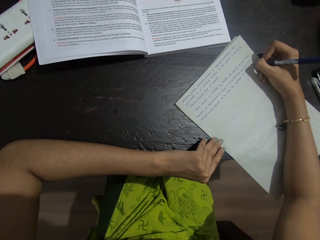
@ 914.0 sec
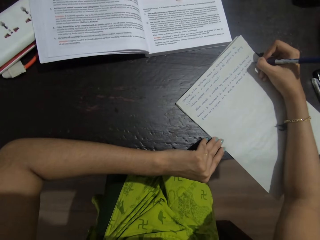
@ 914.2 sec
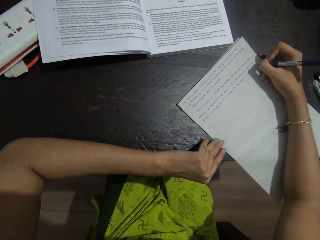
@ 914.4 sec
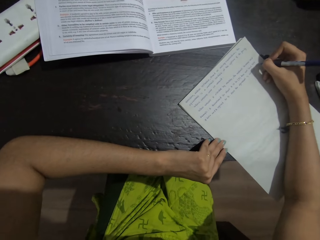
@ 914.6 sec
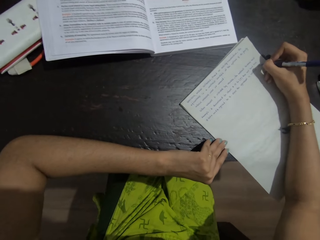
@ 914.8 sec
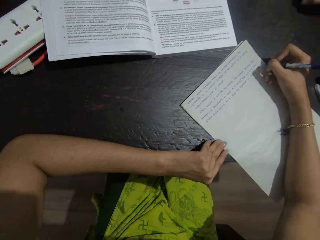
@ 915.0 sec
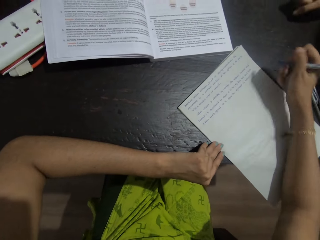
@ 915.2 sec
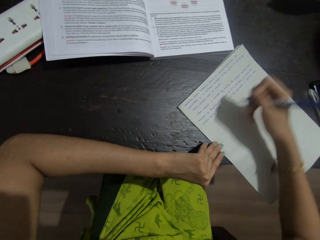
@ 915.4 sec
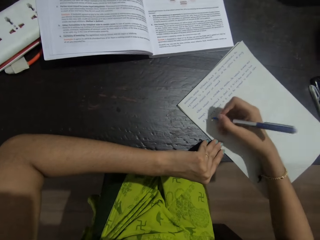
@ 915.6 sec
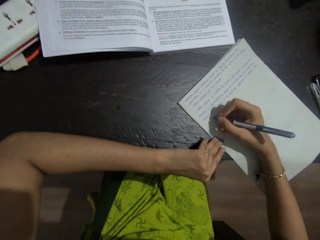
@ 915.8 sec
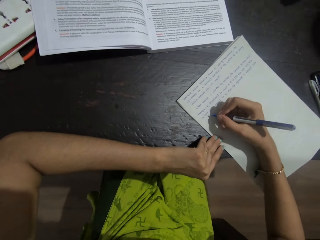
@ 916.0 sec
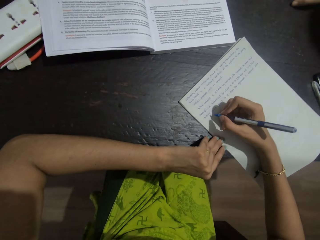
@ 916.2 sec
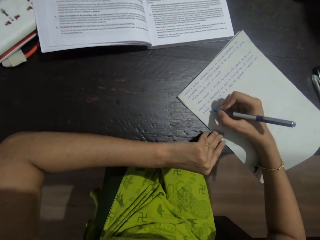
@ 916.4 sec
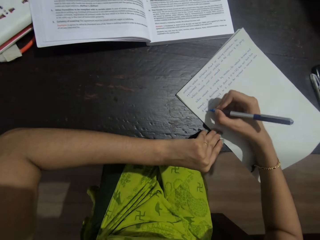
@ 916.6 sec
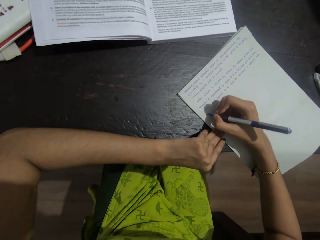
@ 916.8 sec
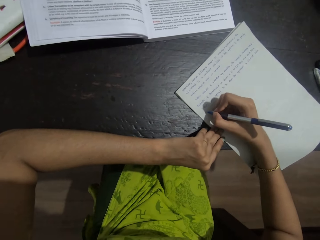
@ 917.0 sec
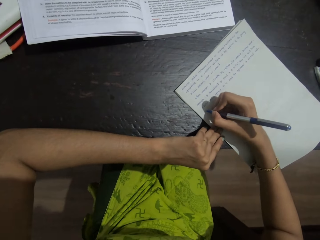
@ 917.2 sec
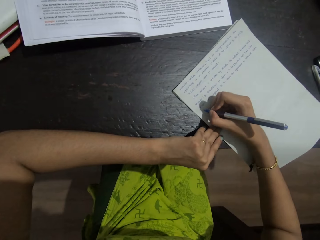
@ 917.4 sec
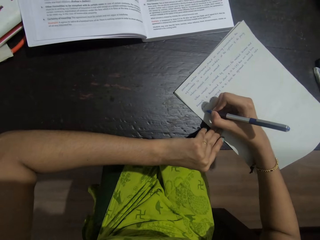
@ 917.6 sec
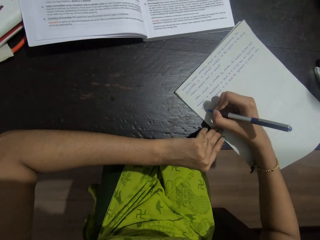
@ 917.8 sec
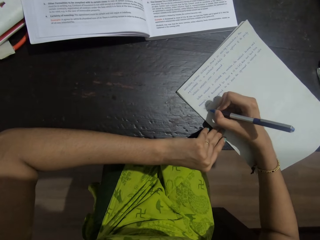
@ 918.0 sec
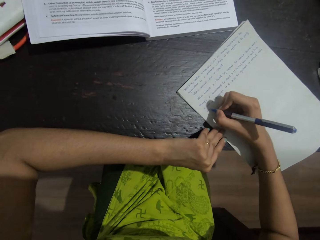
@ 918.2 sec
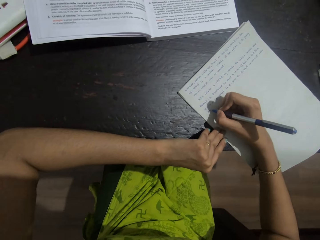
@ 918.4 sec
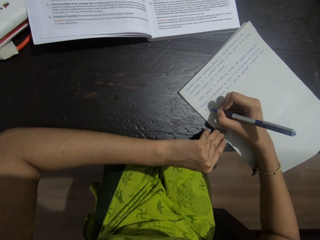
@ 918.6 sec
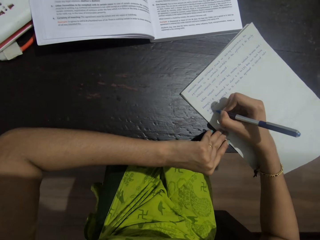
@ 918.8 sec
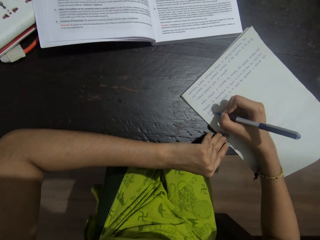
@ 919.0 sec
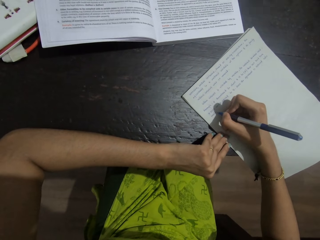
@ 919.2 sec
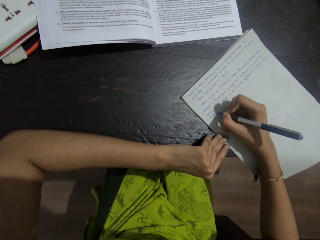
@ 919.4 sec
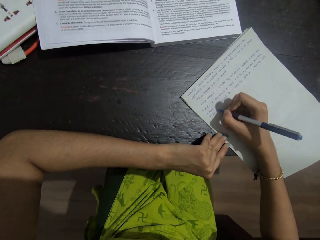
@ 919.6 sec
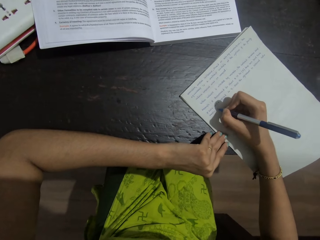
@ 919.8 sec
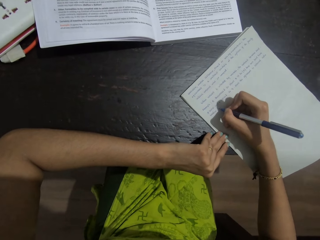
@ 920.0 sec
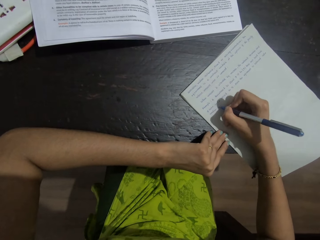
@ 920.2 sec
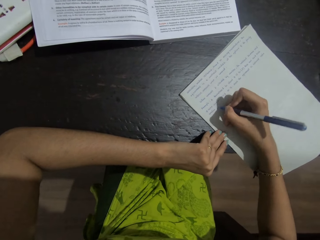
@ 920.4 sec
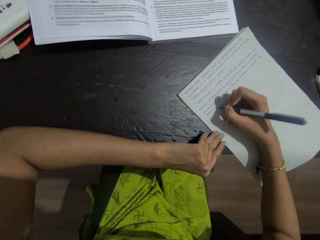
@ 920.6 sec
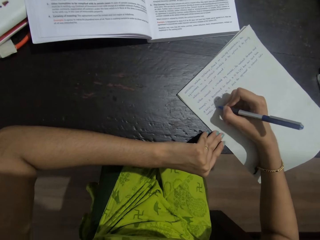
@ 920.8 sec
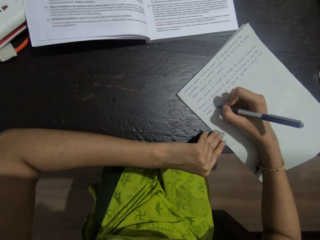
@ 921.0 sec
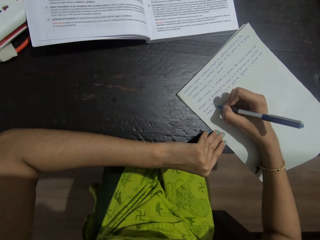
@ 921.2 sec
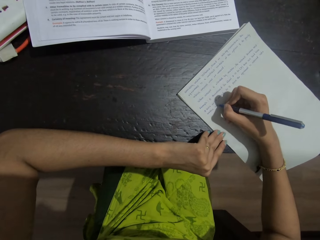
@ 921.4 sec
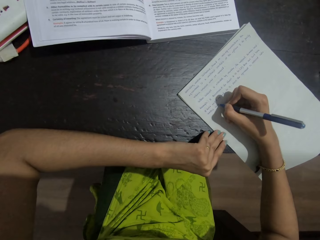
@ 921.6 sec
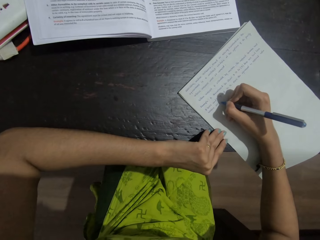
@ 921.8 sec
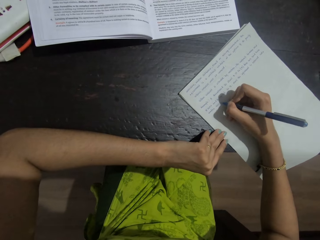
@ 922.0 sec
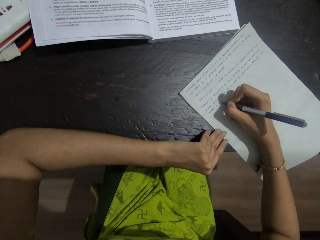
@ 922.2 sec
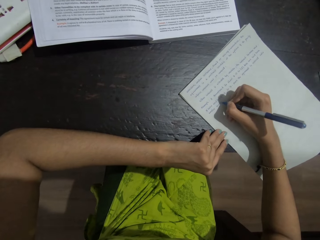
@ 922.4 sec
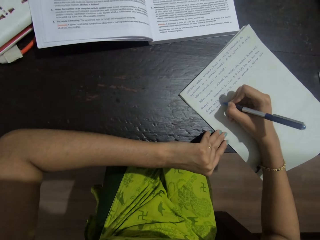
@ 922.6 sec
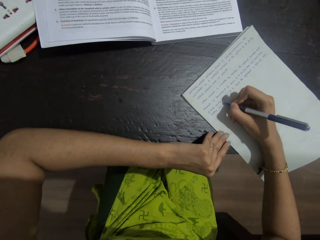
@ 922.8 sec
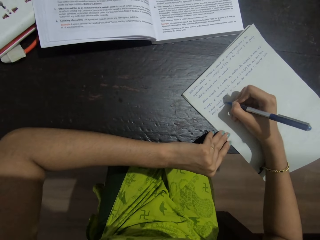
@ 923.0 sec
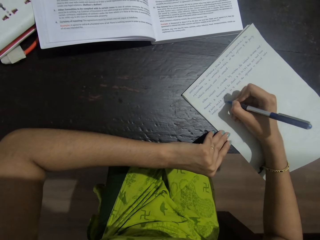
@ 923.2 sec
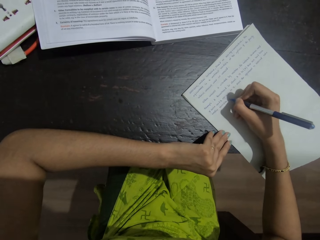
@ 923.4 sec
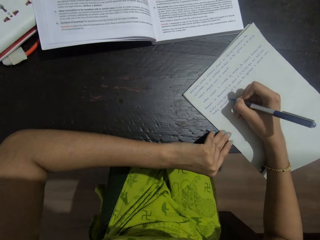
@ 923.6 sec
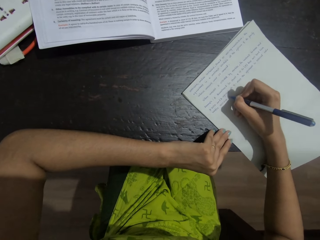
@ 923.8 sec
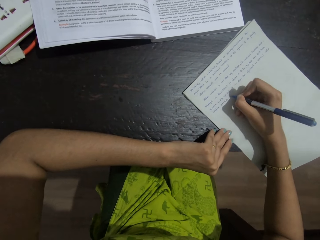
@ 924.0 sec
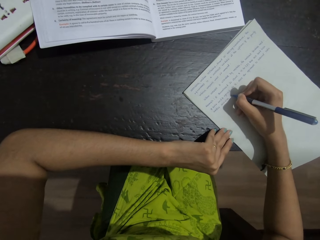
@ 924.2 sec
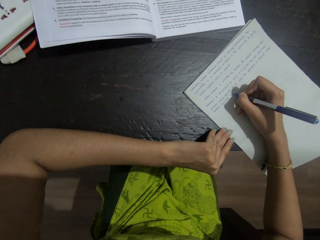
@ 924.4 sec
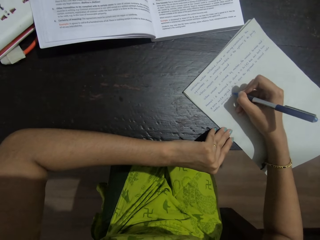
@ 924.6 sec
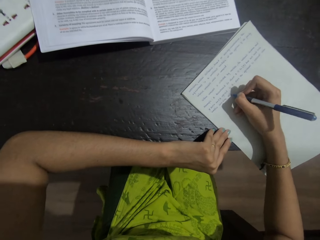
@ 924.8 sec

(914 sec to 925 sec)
The camera wearer moves her hand on a new line and writes on a paper on a table. She moves her hand and writes on the paper on the table.

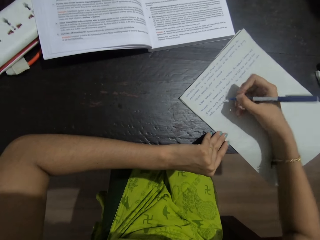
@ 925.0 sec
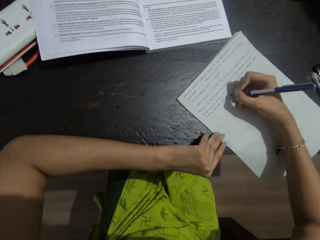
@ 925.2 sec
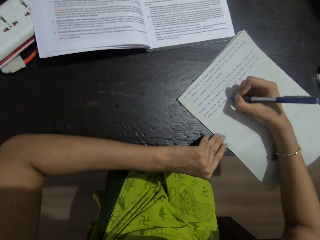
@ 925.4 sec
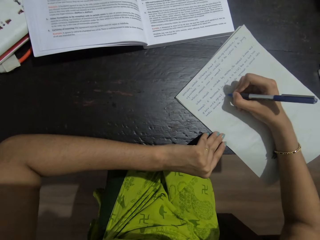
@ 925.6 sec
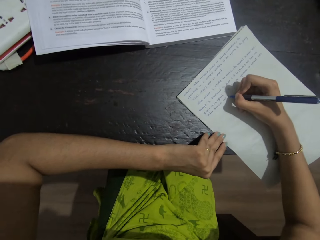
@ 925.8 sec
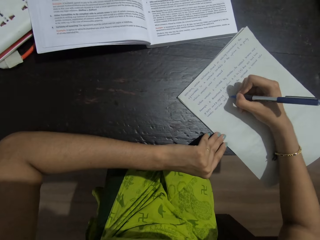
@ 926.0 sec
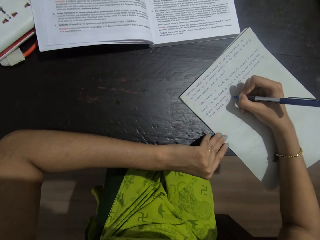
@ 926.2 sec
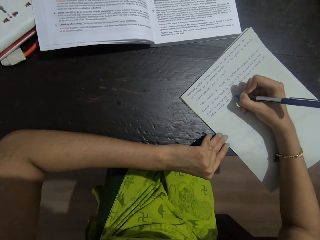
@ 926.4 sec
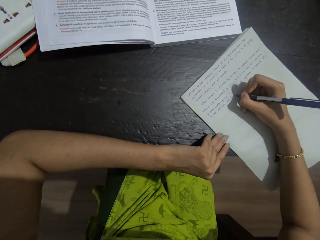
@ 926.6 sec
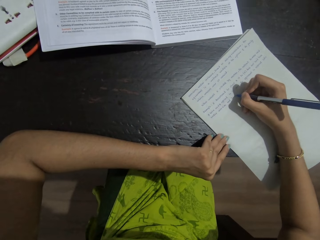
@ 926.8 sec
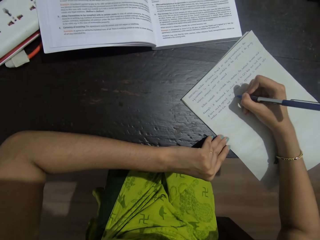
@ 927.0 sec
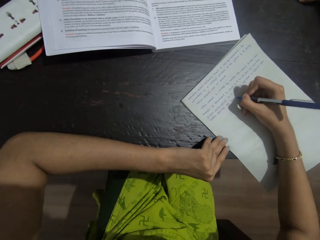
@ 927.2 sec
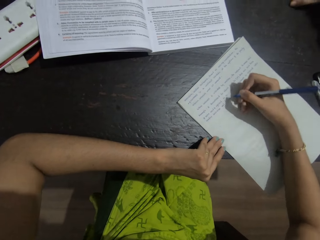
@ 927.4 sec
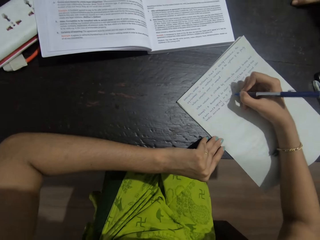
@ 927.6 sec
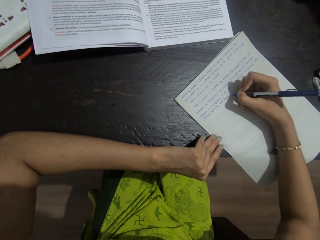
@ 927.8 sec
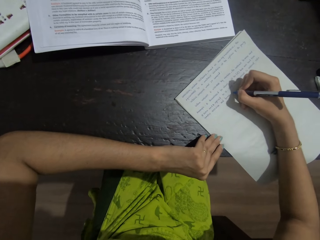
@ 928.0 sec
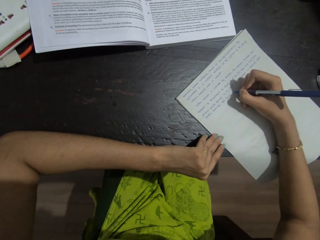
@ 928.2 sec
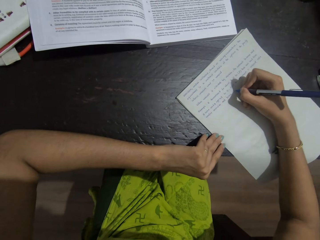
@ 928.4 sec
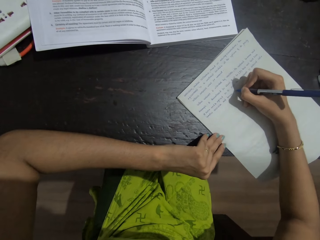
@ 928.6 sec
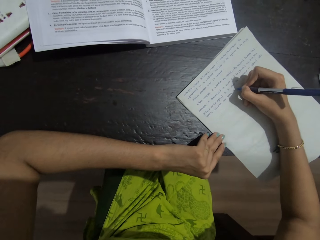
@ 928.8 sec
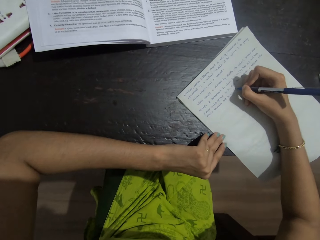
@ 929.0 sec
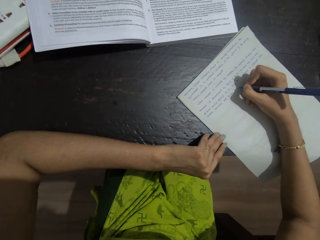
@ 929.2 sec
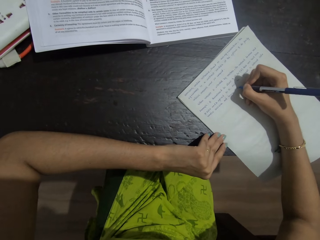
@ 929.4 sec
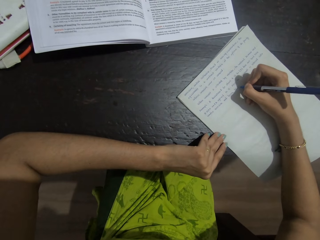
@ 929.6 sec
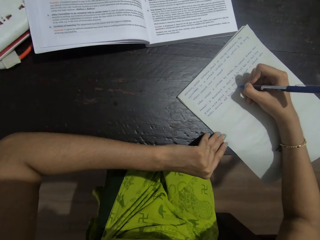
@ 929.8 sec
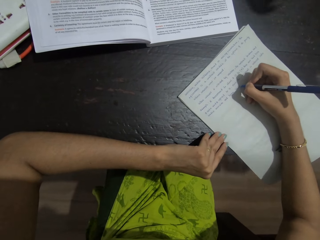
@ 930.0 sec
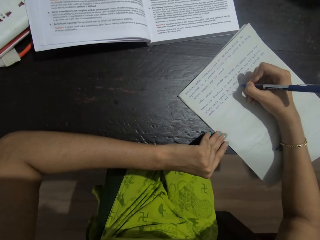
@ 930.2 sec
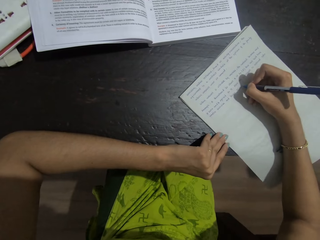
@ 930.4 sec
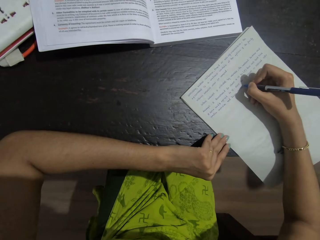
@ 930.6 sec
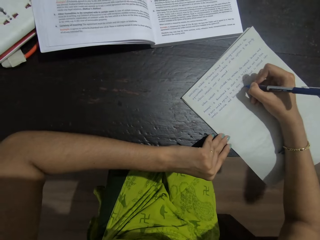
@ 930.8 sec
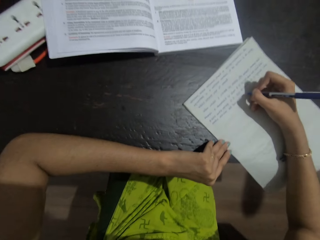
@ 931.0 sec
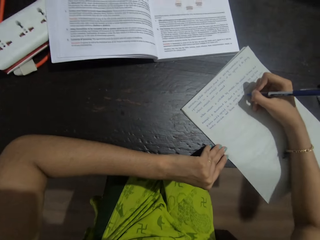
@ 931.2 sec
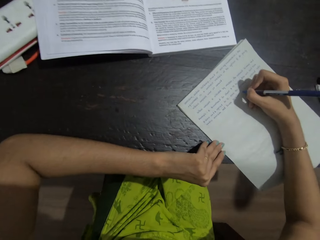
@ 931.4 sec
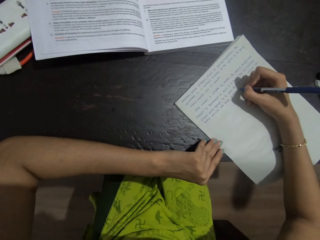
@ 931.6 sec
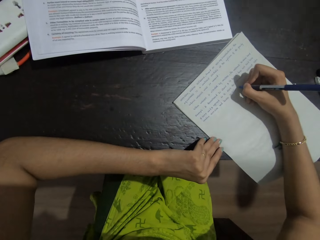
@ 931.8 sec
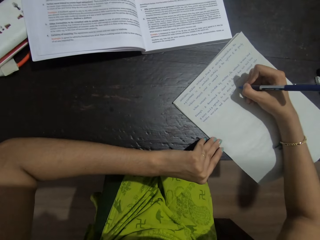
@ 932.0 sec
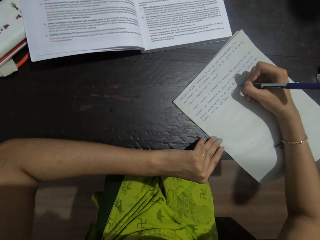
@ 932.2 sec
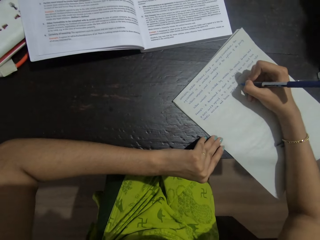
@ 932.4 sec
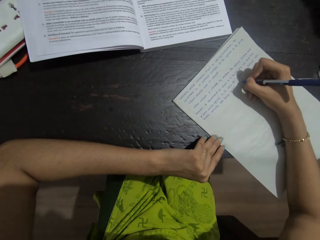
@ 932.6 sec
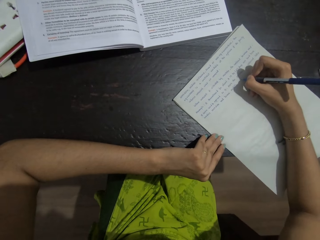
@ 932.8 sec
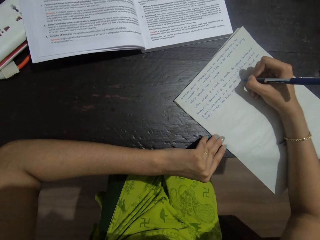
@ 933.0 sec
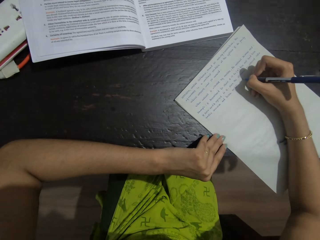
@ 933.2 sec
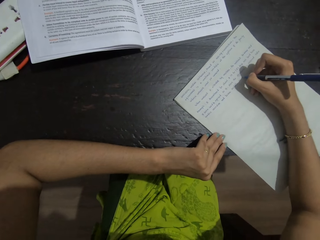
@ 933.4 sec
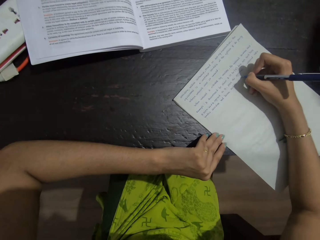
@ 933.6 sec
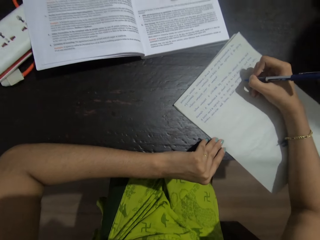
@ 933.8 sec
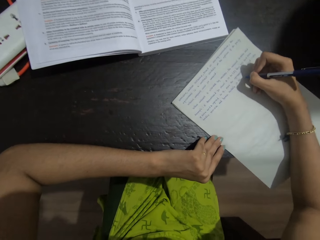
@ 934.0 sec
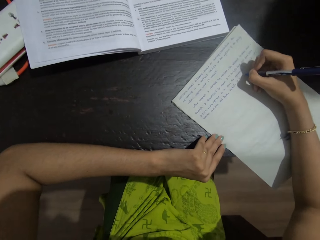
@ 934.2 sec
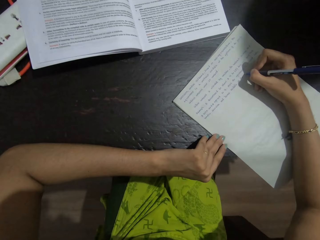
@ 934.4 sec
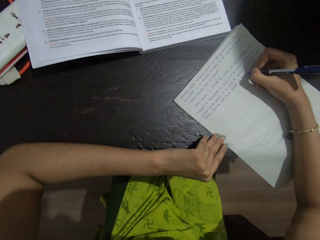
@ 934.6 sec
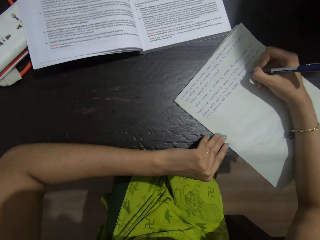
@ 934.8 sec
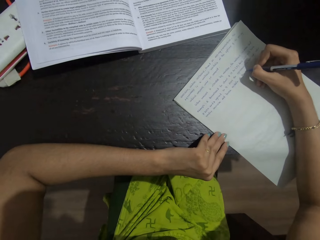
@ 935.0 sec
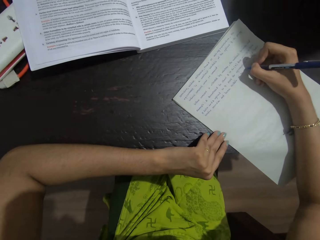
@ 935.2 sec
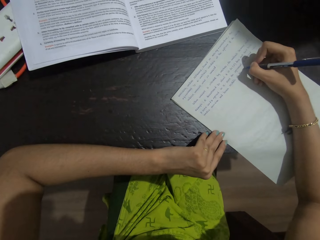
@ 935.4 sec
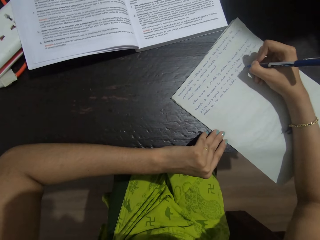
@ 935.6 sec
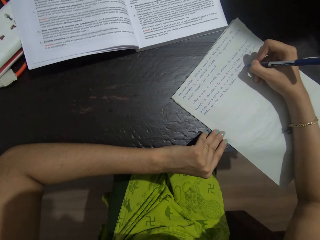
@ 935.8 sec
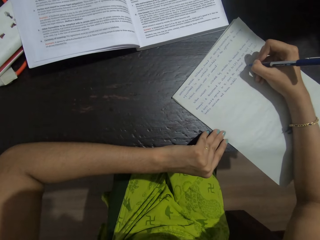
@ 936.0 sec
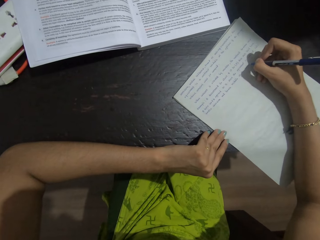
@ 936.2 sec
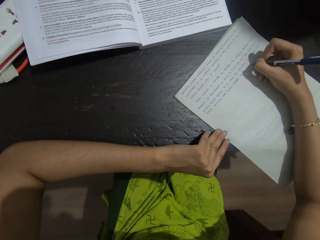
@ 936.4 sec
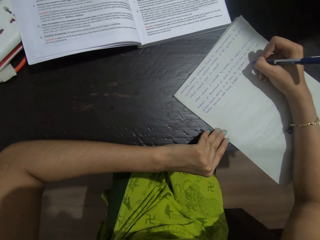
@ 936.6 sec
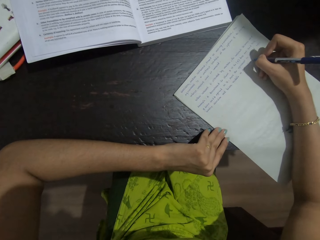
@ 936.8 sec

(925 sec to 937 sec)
The camera wearer moves her hand. She writes on a paper on a table. She moves her hand. She writes on the paper on the table. She moves her hand. She writes on the paper on the table.
